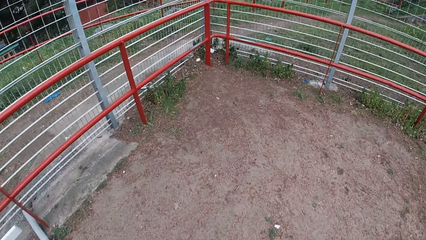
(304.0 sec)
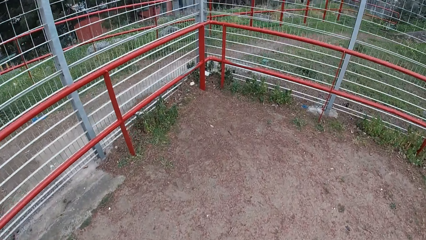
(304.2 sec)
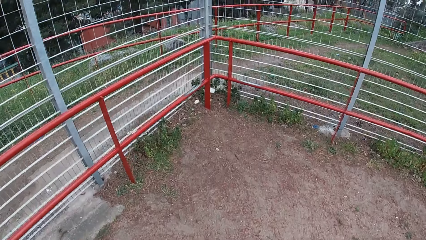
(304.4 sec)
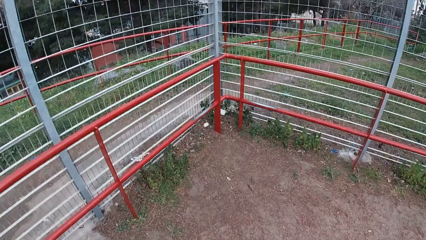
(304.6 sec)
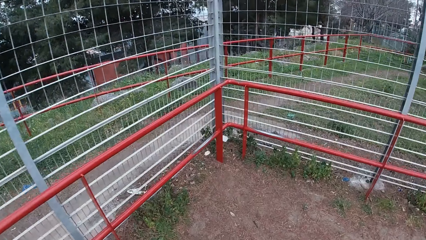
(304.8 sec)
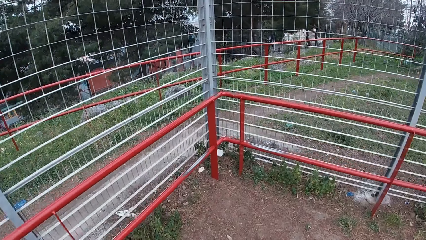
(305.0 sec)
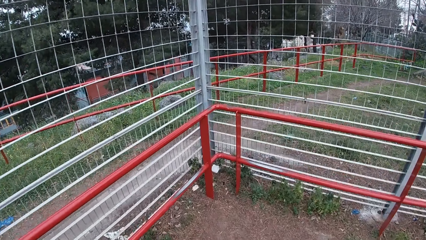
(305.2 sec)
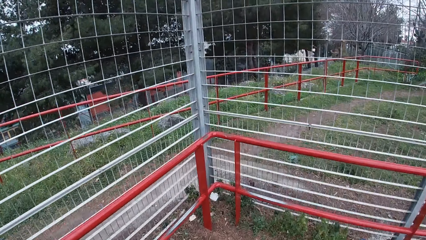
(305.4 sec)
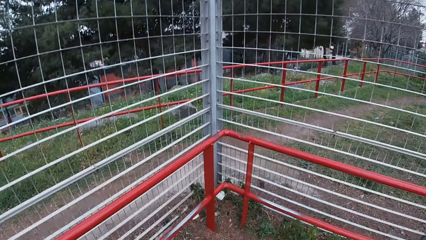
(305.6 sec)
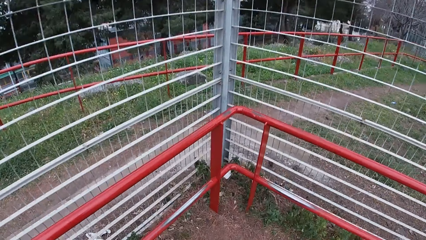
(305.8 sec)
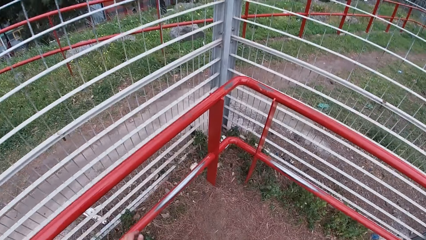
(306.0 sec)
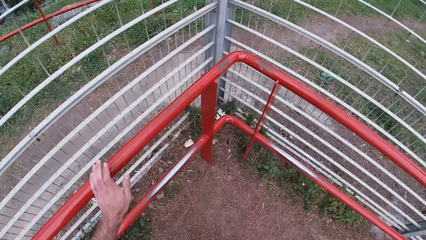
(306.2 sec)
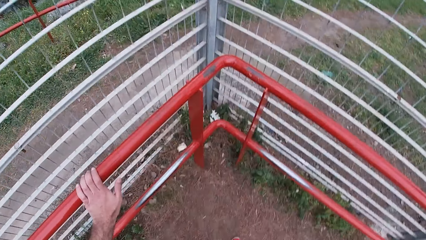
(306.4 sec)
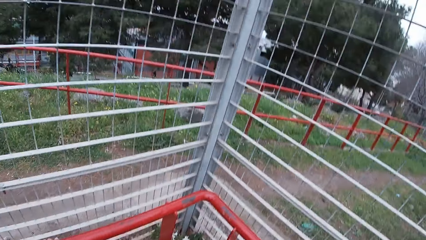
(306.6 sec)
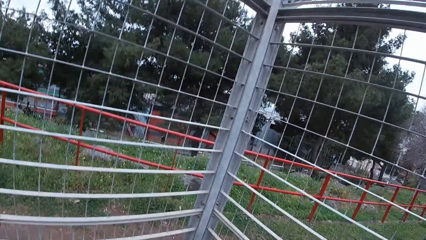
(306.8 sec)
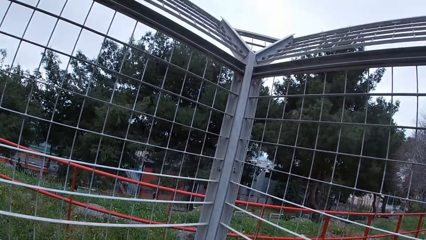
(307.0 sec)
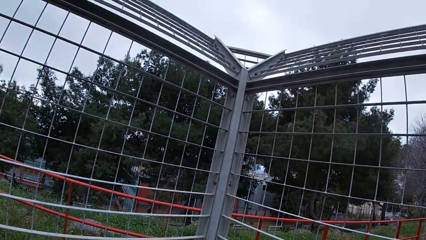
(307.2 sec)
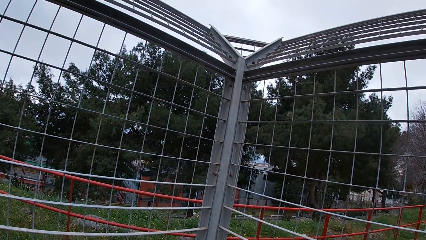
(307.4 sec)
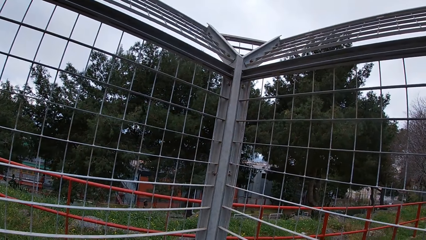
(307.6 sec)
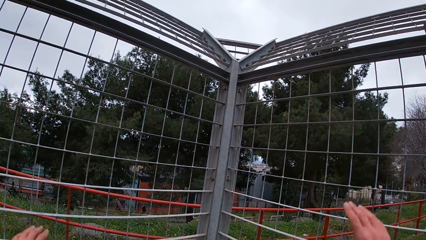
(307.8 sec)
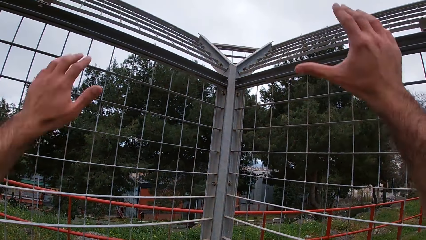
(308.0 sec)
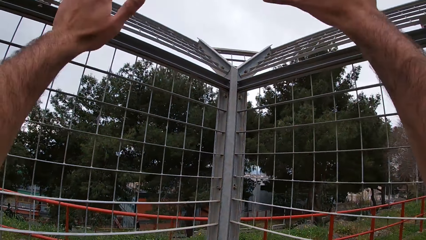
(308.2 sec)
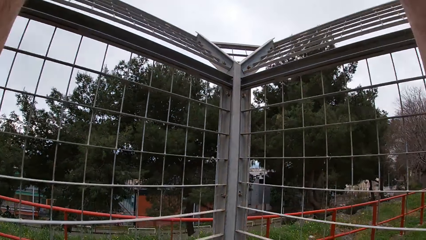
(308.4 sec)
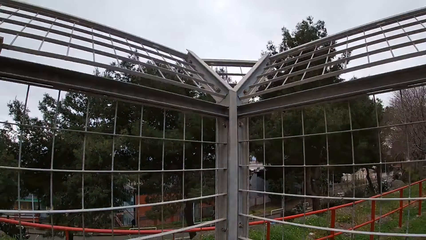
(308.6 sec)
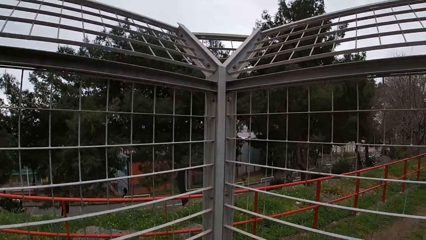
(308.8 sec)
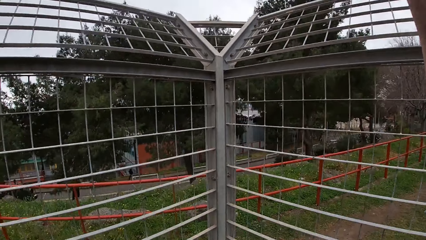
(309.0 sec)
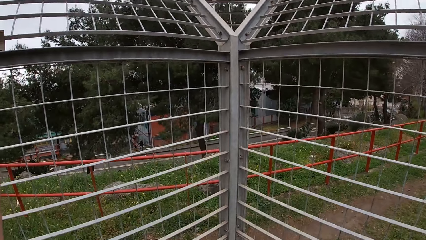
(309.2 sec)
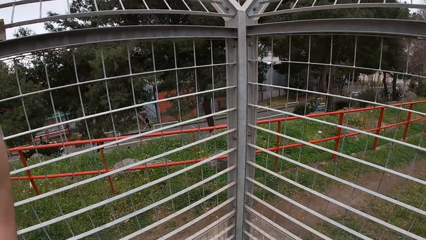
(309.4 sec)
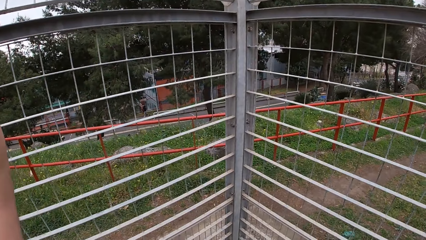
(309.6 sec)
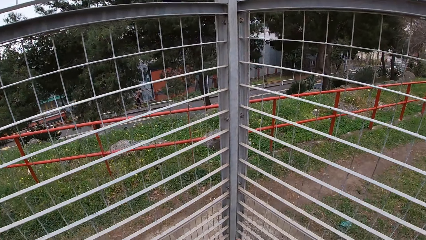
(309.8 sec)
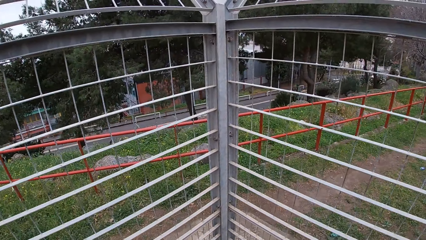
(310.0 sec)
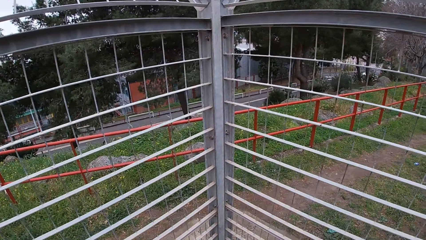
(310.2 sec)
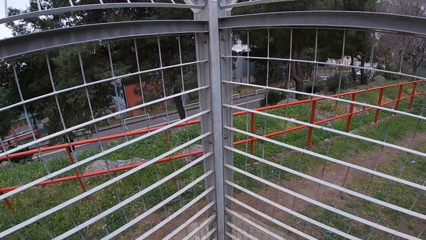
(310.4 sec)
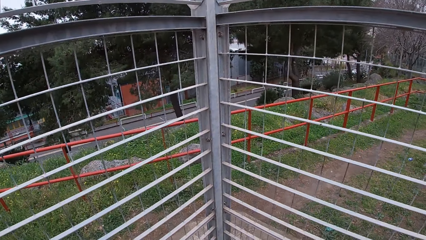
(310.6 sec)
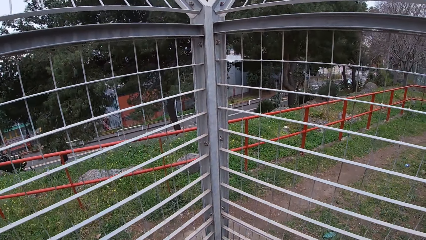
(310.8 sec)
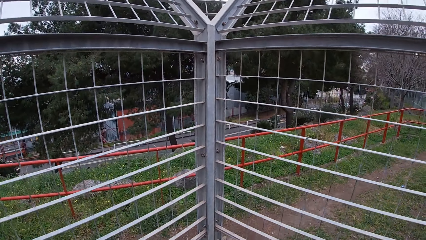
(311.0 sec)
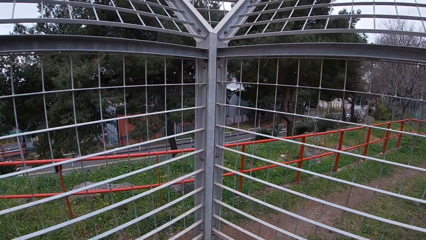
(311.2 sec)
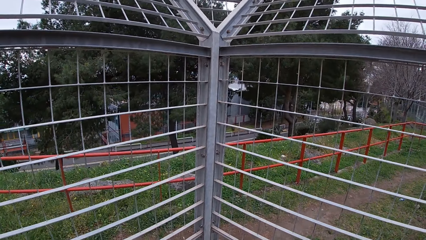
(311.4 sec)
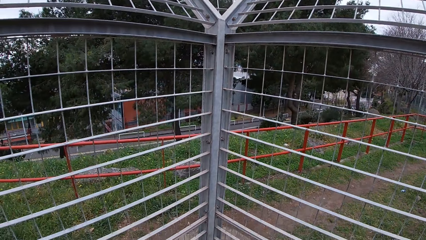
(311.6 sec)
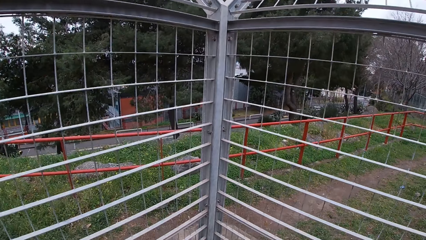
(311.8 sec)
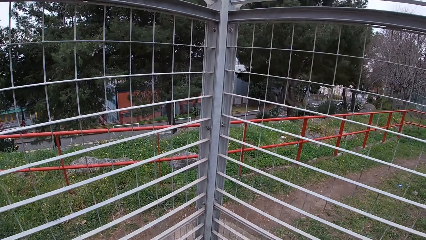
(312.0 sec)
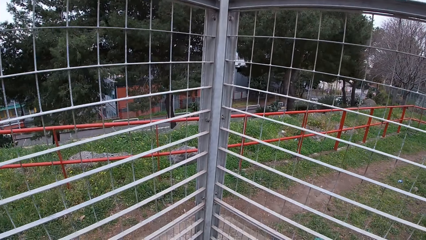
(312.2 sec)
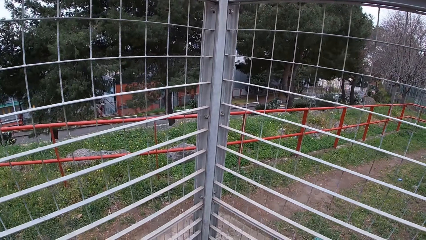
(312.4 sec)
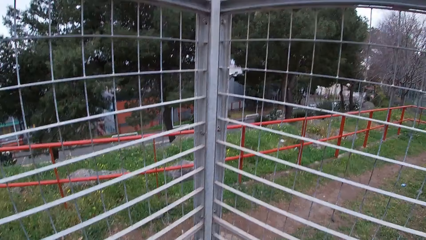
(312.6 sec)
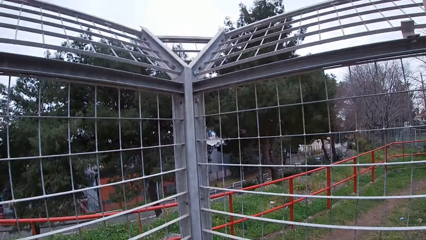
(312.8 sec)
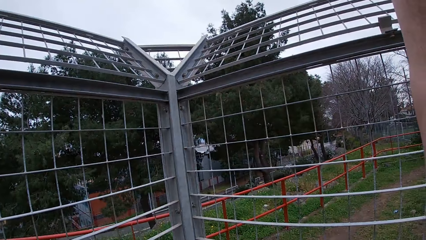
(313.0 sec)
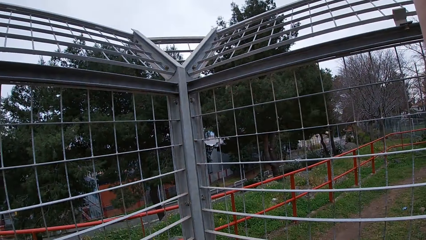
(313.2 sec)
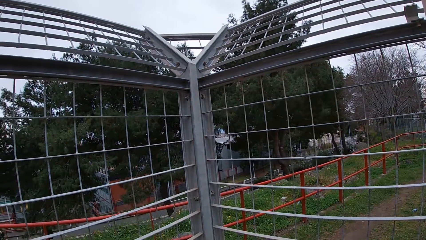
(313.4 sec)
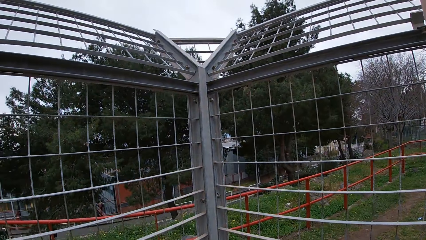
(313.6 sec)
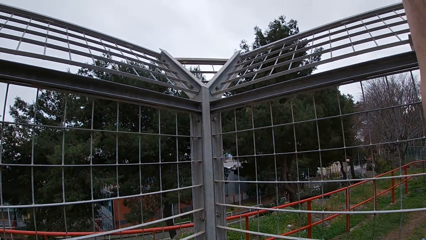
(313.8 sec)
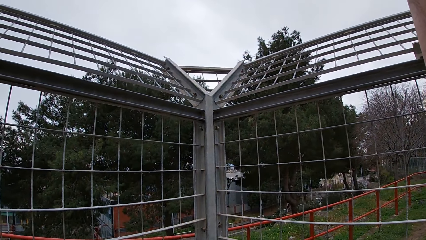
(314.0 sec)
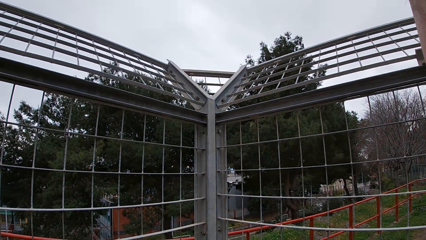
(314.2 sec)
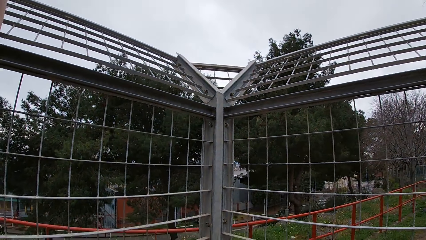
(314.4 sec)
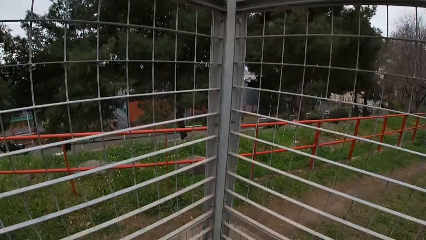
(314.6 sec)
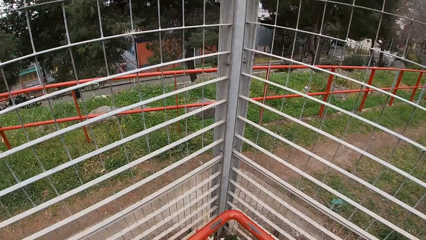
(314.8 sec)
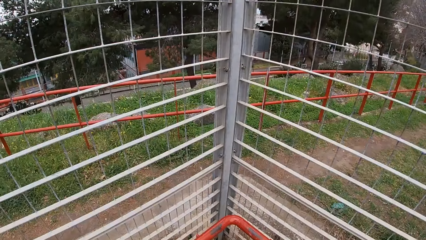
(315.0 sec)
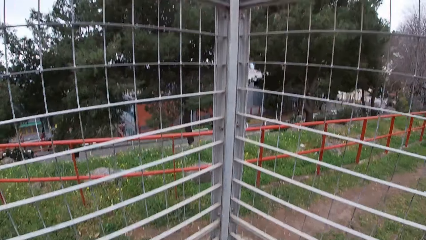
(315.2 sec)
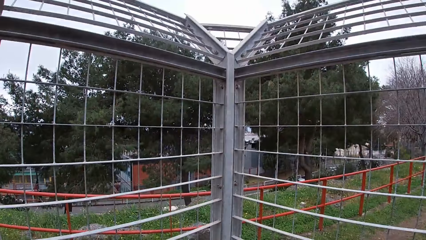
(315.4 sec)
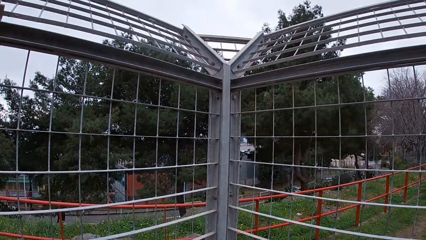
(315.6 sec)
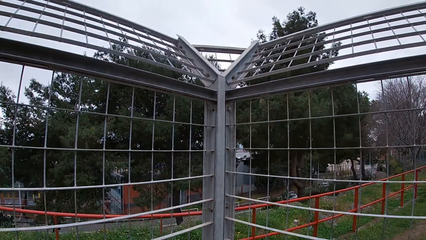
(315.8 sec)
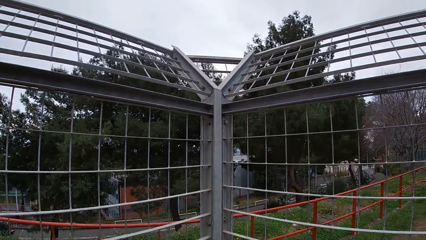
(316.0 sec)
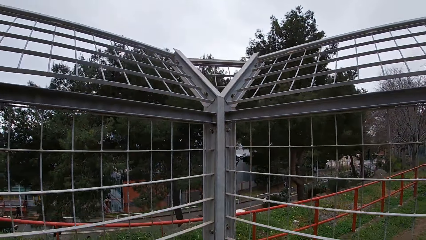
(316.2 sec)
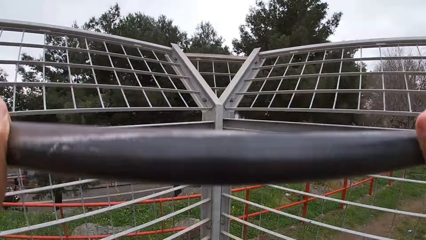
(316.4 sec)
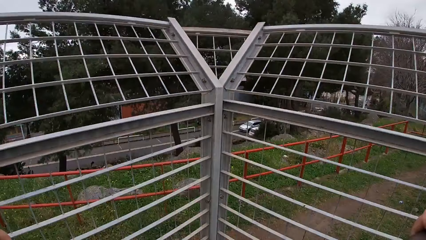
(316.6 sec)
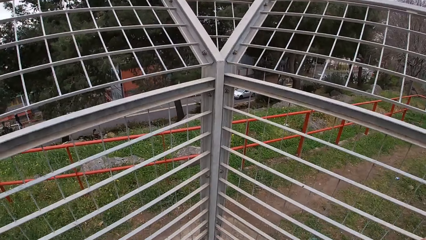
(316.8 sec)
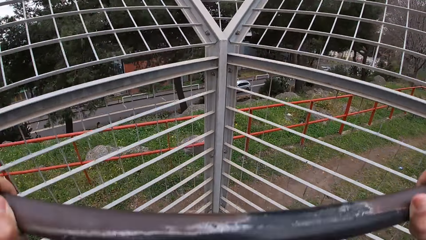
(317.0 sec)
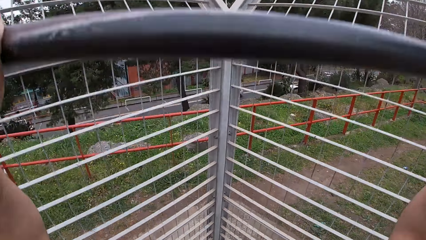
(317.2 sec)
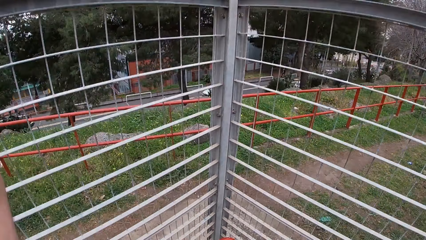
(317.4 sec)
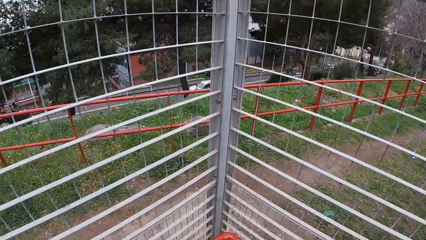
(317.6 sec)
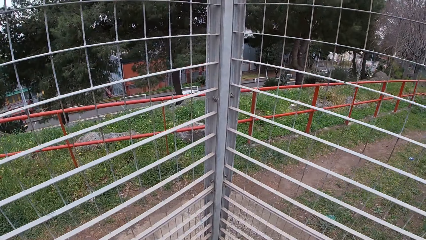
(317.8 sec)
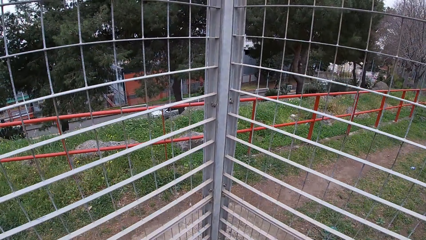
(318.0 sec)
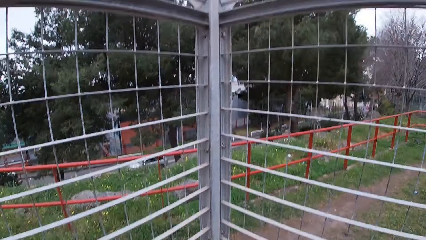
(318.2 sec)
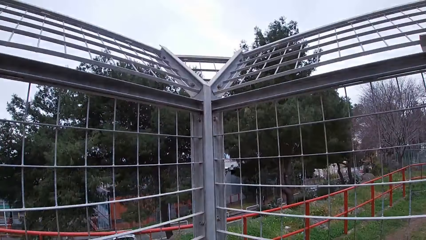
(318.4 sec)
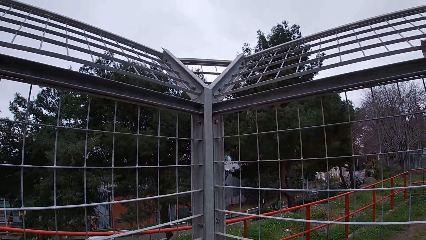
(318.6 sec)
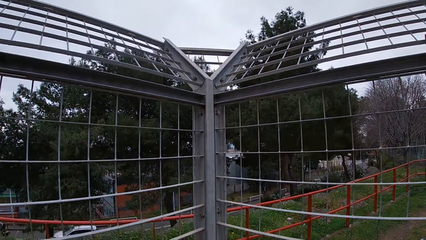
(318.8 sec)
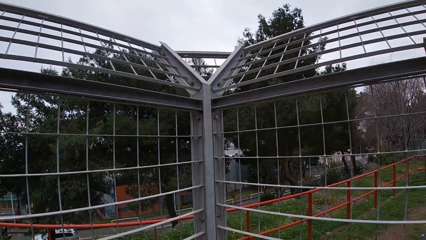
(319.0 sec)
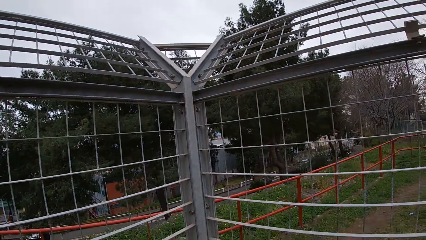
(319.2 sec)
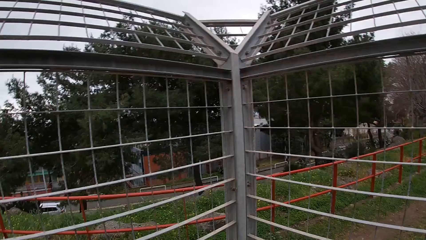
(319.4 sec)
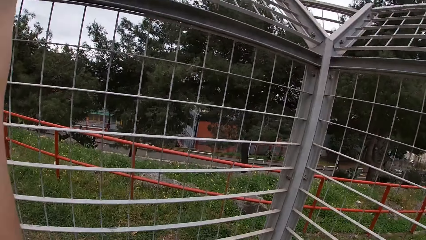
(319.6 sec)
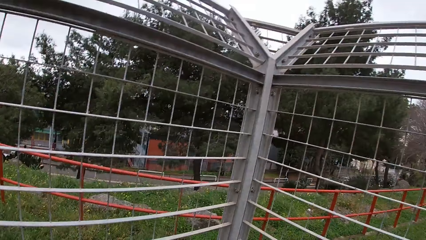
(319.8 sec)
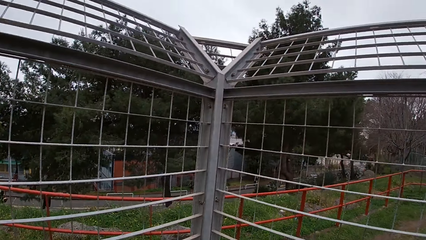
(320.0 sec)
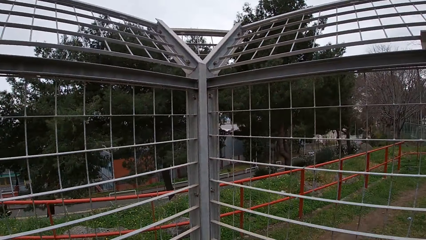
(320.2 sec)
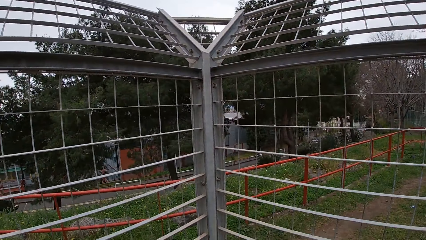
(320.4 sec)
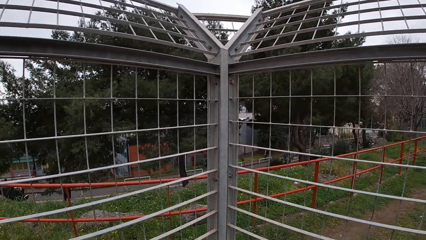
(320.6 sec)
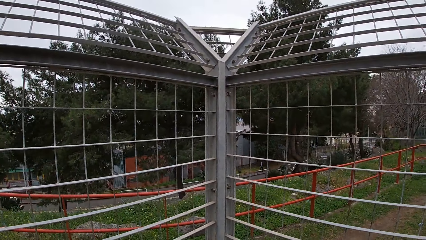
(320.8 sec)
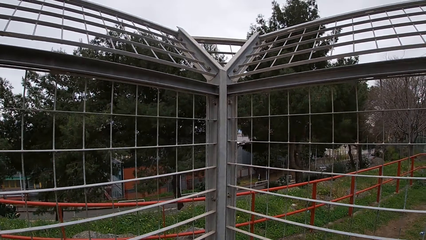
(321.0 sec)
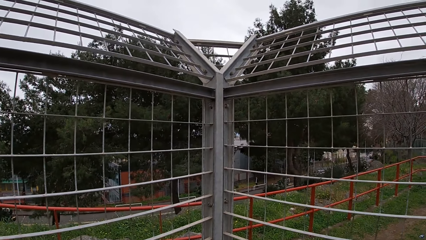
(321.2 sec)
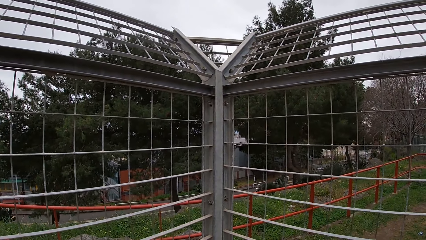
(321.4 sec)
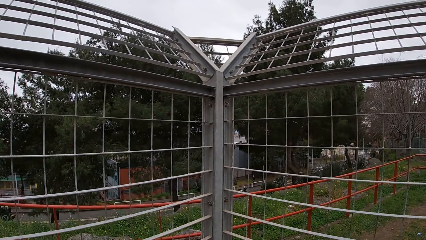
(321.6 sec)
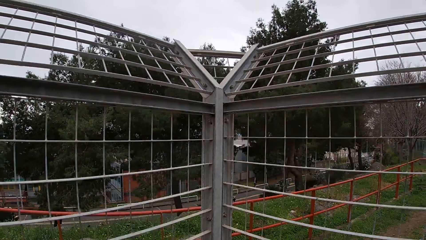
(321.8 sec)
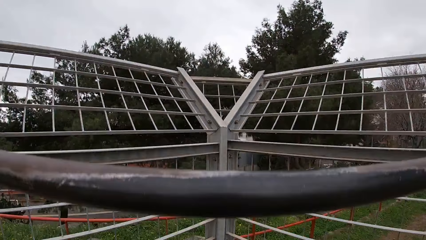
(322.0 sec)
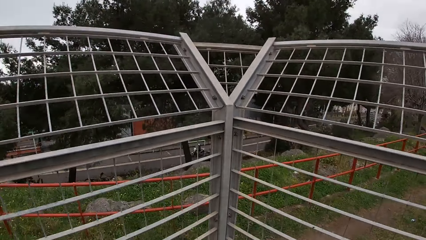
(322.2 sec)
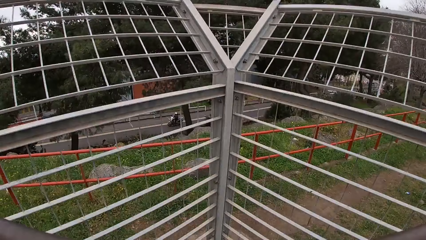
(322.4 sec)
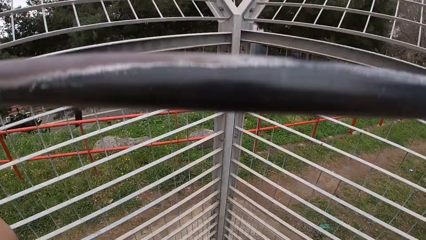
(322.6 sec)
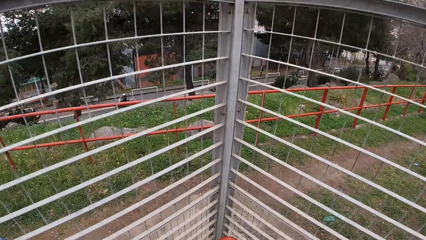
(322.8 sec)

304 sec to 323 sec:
The camera wearer places his left hand on the railings. He holds a pull-up bar or metal with both hands. He jumps towards the metal bar. He does pull-ups on the pull bar with both hands.
